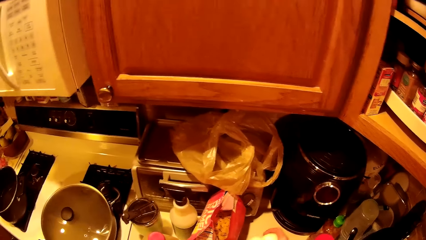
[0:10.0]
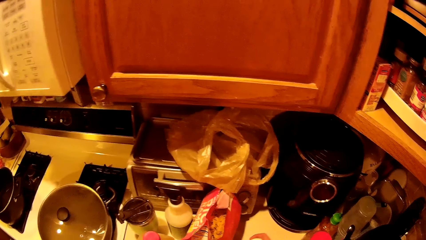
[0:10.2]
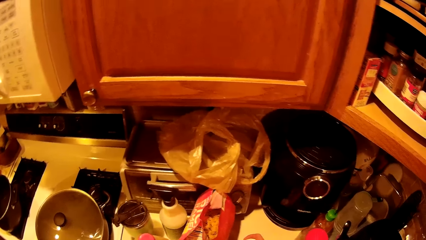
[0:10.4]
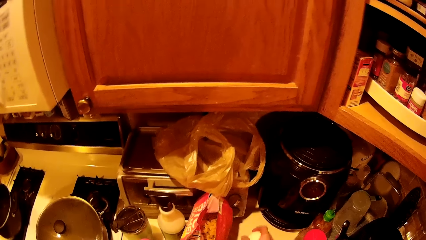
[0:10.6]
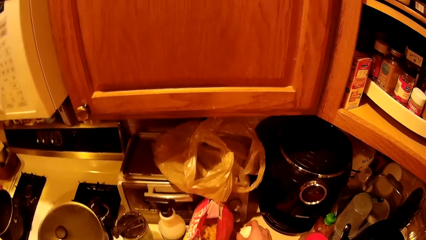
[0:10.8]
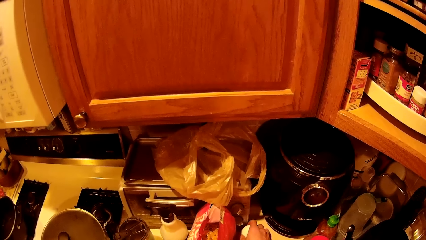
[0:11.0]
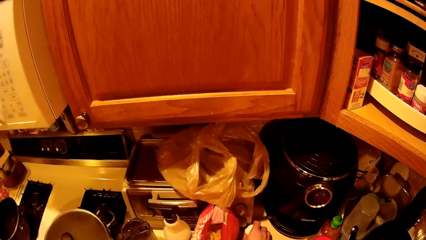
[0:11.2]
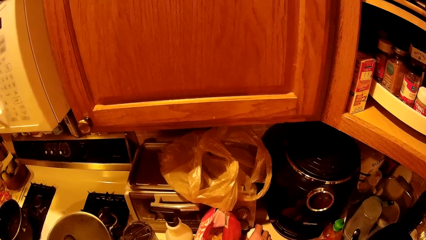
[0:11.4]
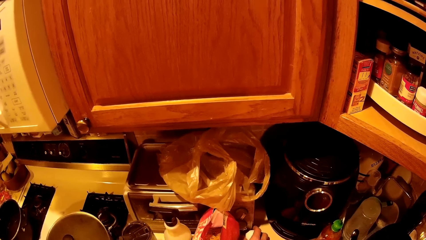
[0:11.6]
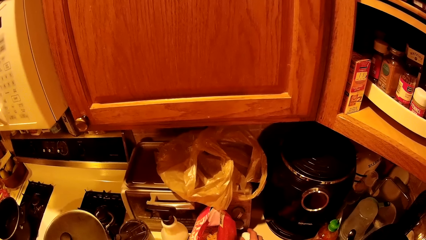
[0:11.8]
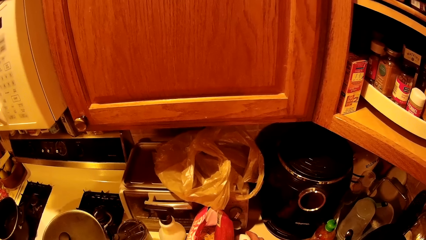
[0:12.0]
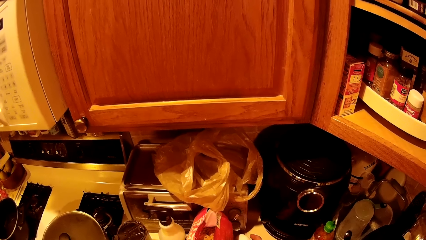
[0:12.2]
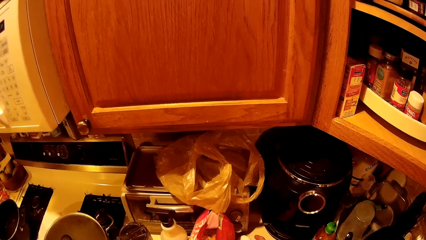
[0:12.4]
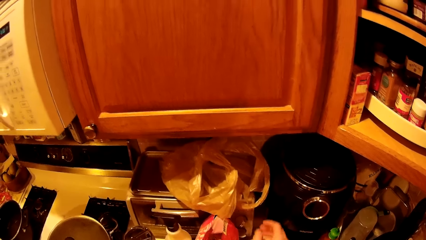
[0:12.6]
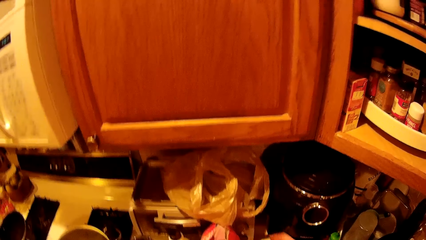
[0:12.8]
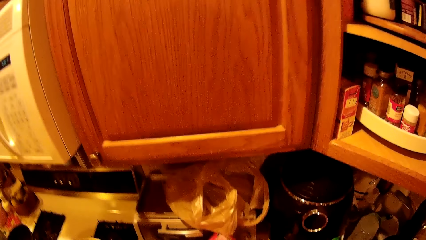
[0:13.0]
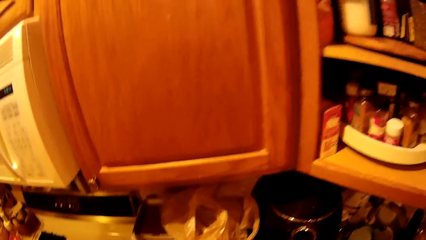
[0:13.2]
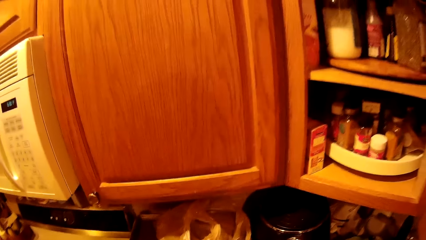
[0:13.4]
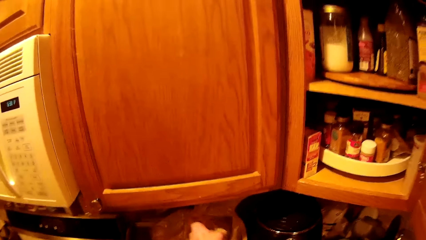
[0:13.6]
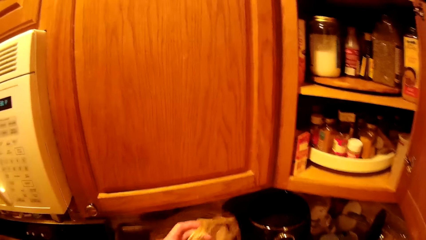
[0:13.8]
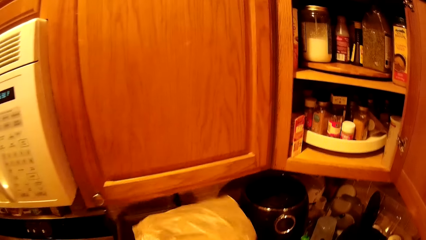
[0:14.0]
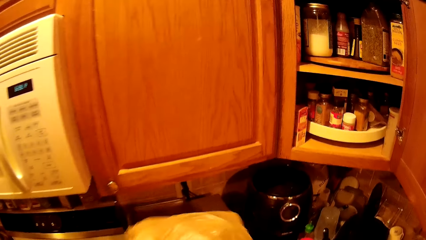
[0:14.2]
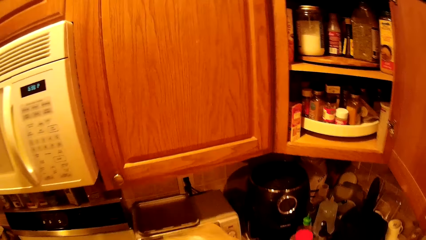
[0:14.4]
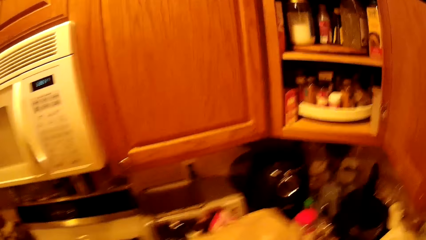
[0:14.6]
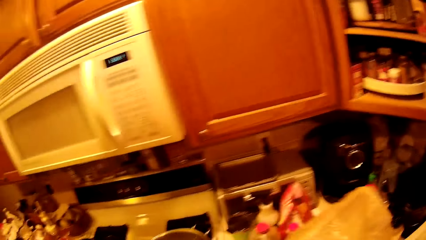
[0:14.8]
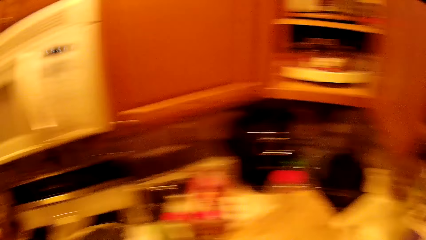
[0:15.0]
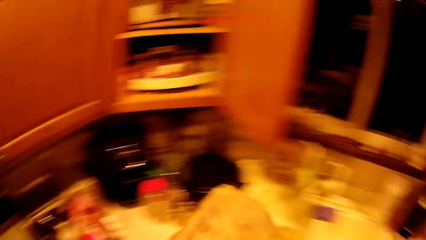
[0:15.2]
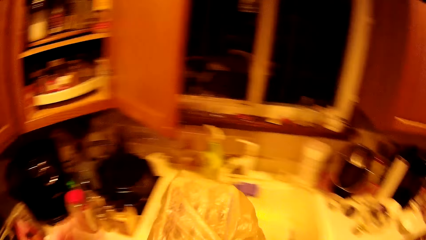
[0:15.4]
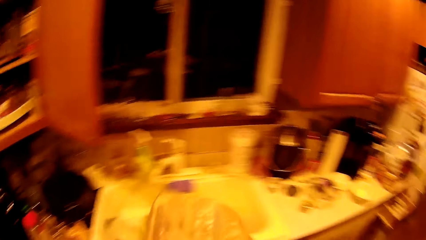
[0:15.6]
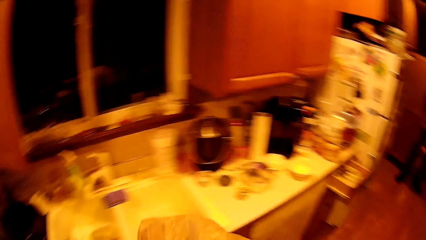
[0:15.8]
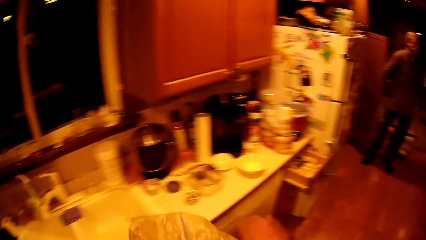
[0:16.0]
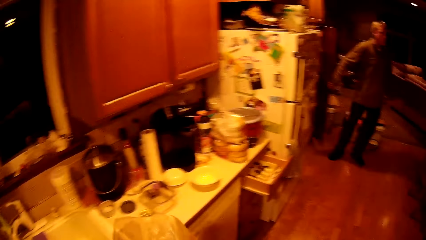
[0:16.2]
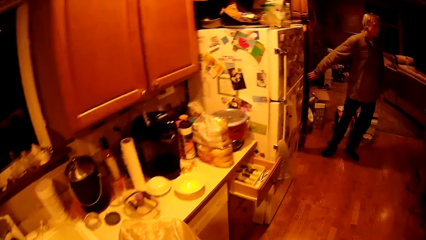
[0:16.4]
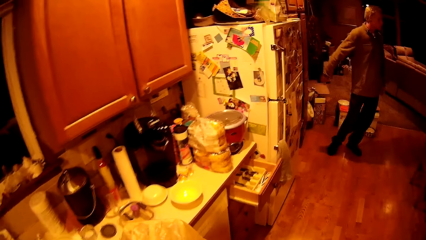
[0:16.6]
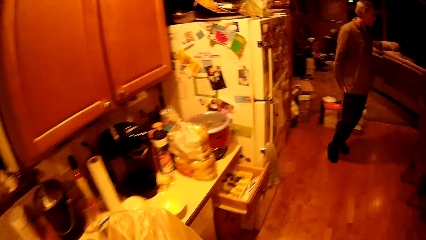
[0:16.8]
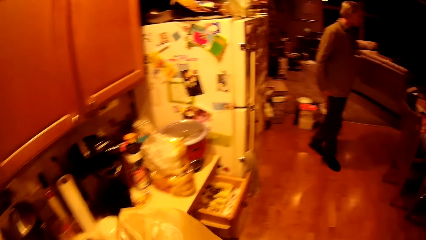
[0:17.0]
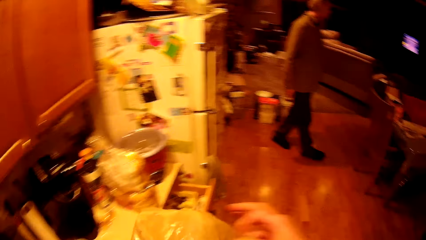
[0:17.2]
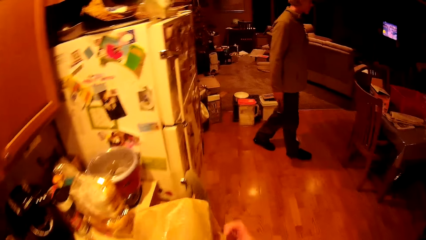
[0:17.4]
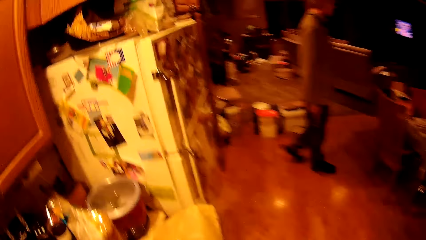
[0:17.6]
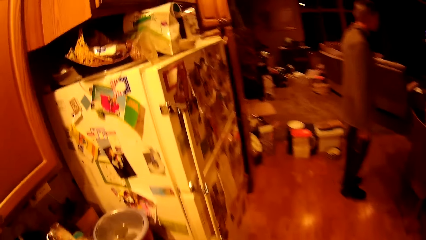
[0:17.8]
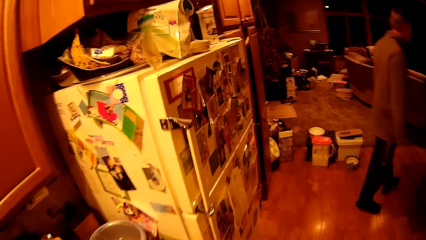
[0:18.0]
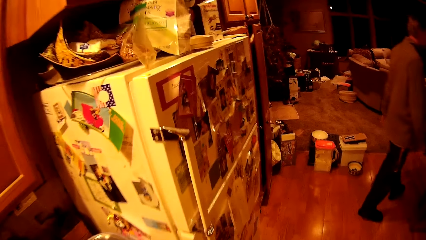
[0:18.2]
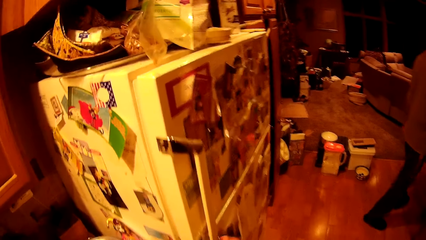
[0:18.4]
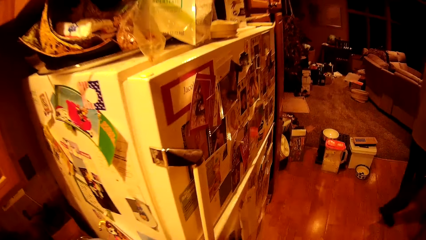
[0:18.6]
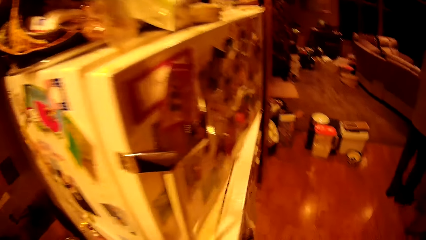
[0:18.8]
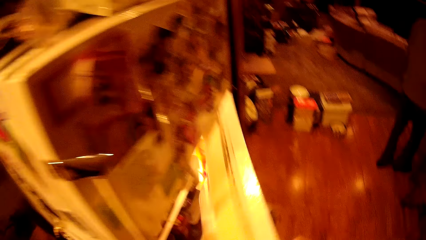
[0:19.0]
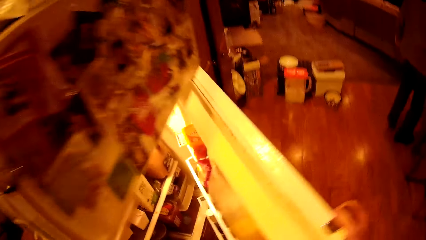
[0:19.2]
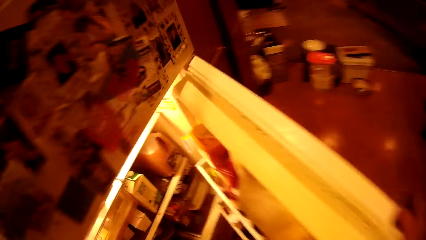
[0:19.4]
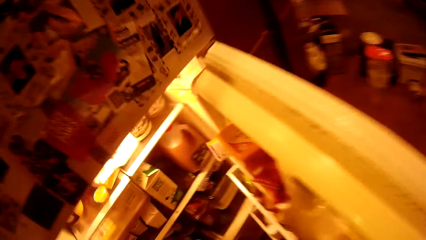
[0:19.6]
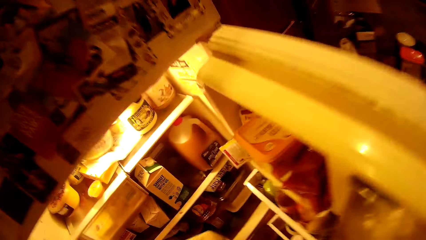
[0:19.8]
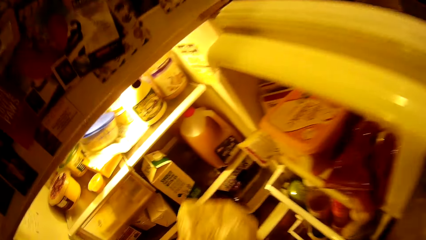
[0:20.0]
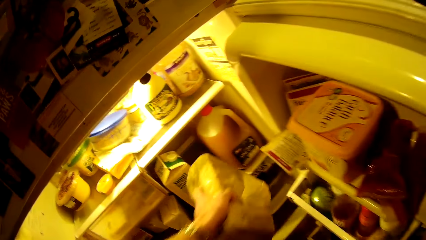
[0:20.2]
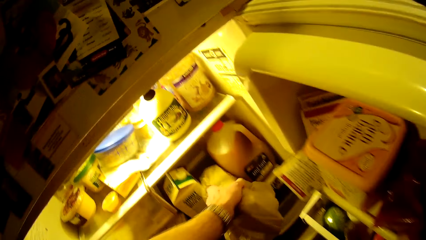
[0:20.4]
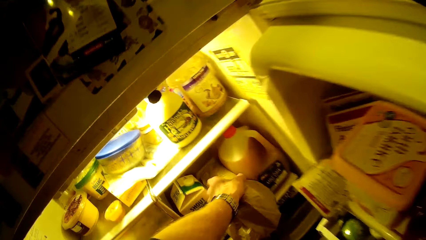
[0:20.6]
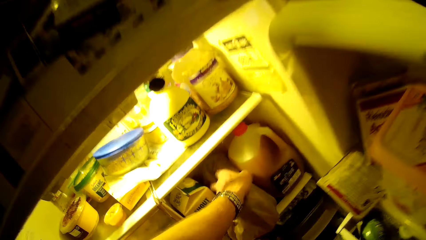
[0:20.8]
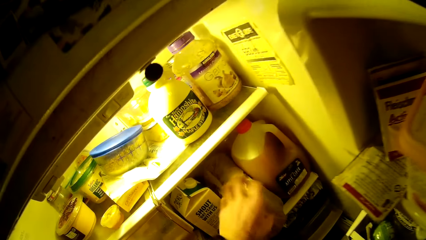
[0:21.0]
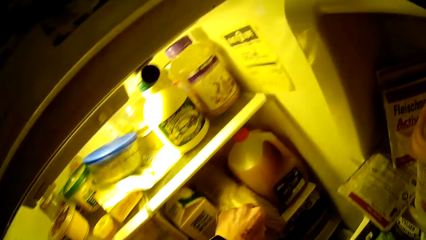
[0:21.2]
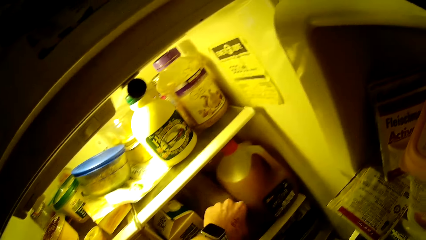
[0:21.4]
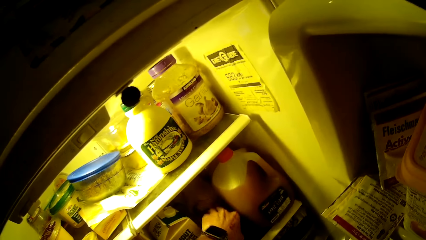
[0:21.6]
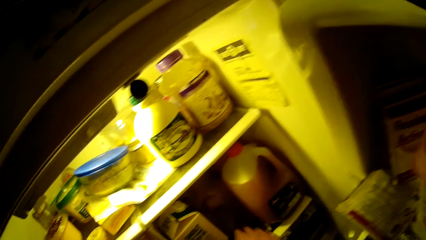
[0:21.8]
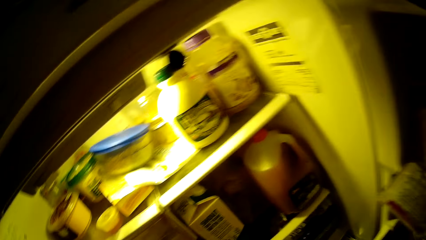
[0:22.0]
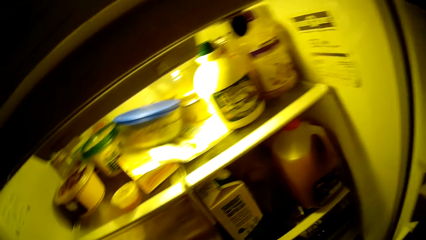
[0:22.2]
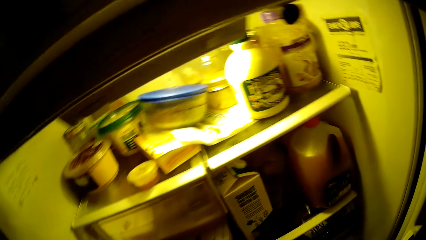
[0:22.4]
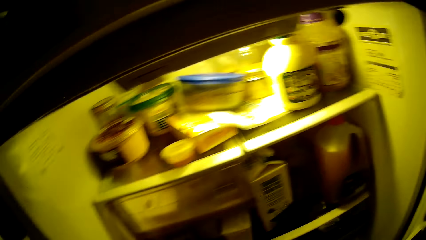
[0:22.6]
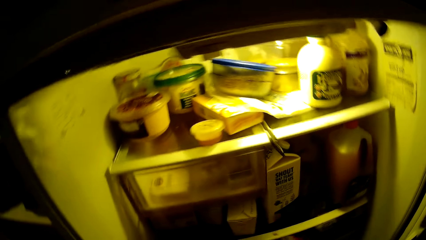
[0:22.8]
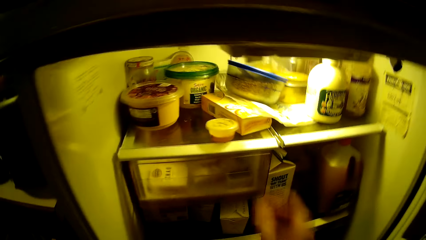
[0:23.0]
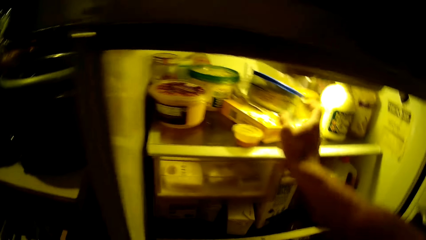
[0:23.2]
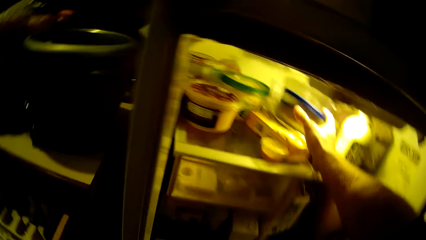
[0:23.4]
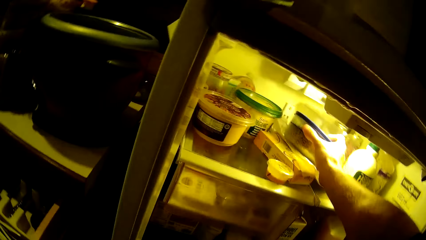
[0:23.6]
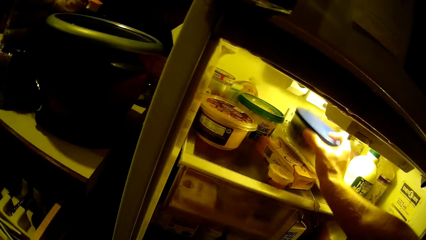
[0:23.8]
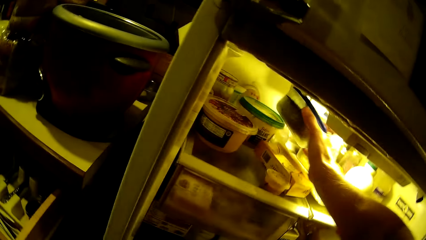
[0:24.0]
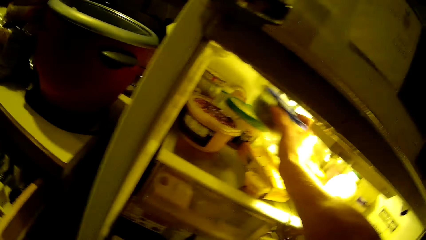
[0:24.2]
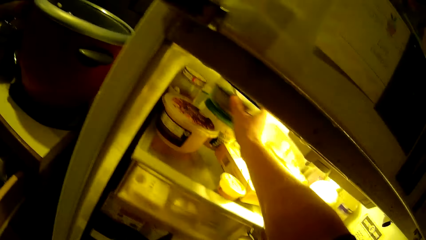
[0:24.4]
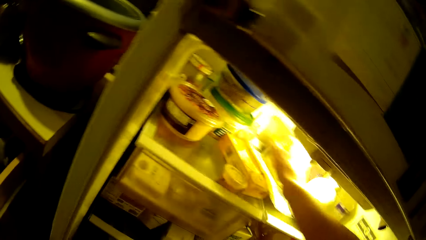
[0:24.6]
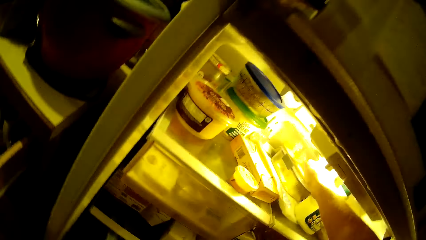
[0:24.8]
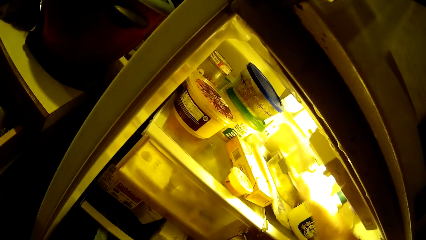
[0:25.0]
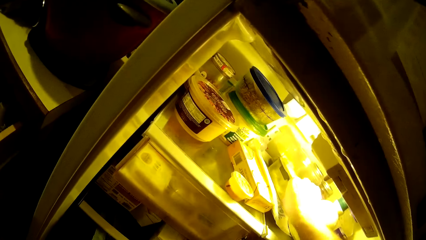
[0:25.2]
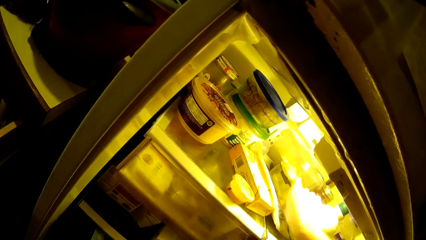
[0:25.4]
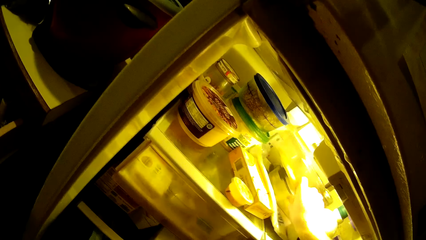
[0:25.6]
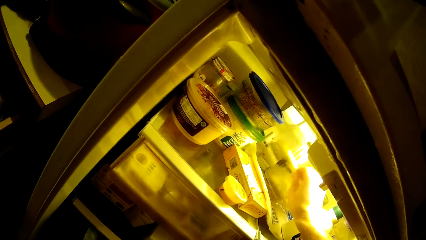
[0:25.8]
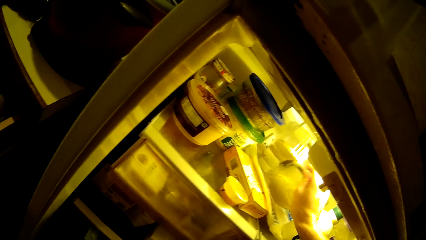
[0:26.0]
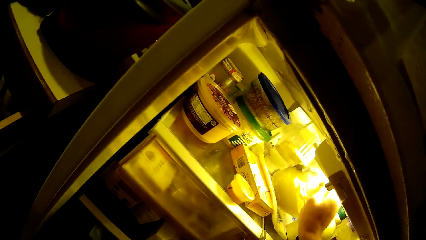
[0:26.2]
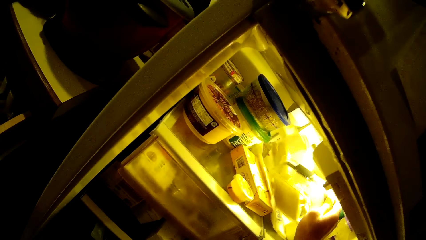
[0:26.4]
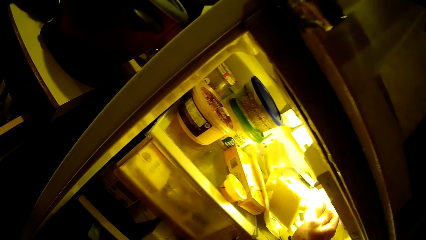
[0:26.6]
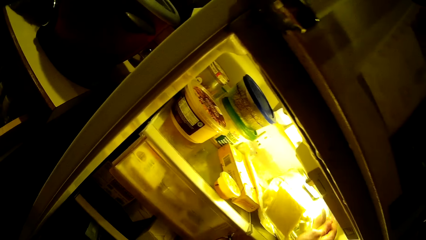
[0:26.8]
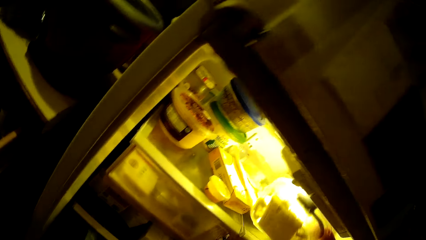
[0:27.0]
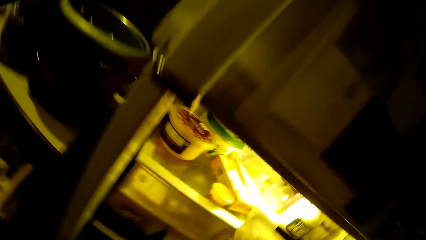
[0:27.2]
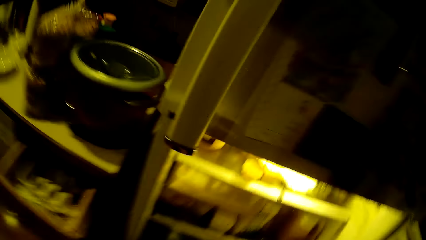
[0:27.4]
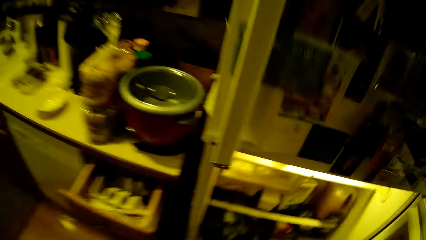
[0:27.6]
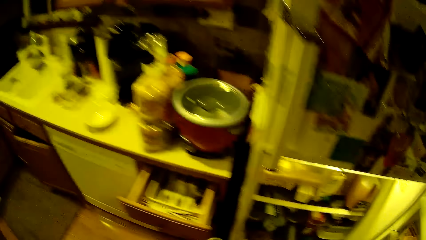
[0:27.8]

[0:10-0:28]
The camera wearer places the eggs on the kitchen worktop with his right hand. He picks the nylon wrap from the top of the microwave oven with his left hand. He puts the box of eggs into the nylon wrap with his hands. He walks towards a refrigerator. He opens the lower compartment of the refrigerator with his right hand. He places the box of eggs in the nylon wrap in the refrigerator with his left hand. He picks a container of food from the refrigerator with his right hand. He places the container of food in the refrigerator on top of another container with his right hand. He picks a container of fries from the refrigerator with his right hand.
